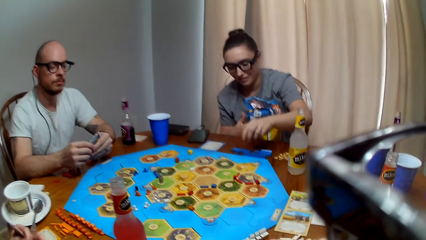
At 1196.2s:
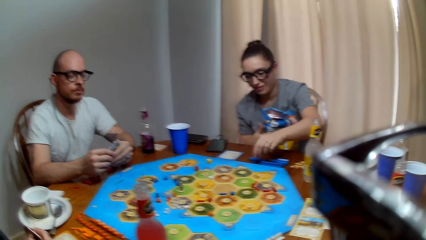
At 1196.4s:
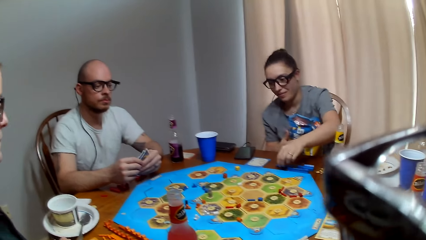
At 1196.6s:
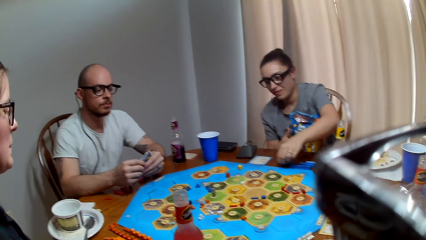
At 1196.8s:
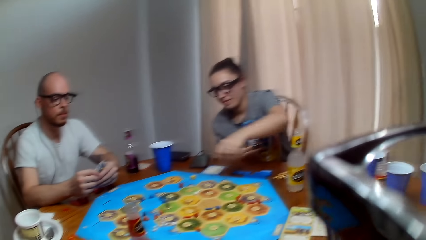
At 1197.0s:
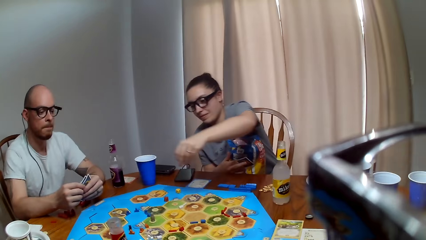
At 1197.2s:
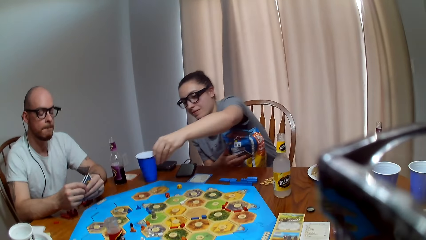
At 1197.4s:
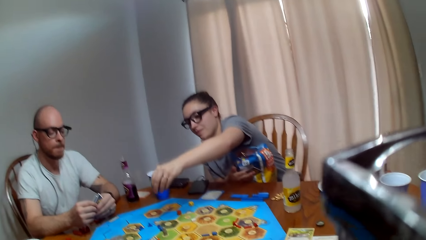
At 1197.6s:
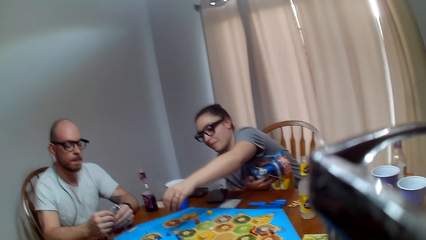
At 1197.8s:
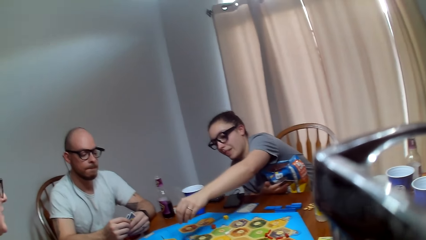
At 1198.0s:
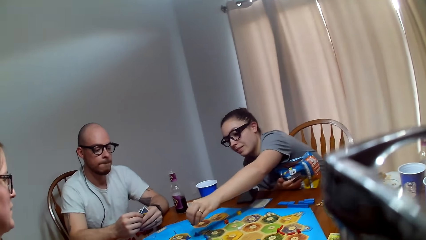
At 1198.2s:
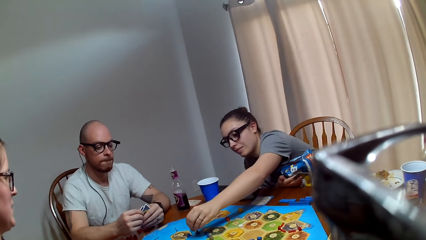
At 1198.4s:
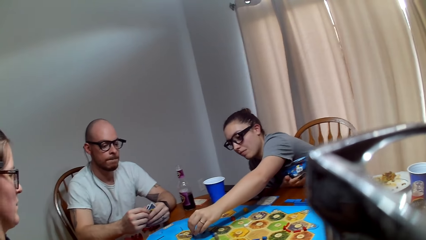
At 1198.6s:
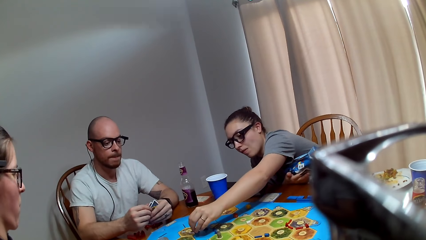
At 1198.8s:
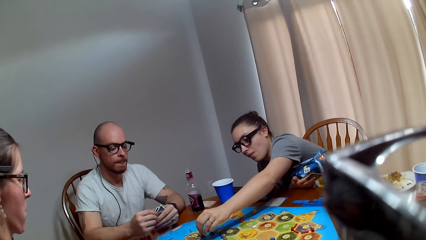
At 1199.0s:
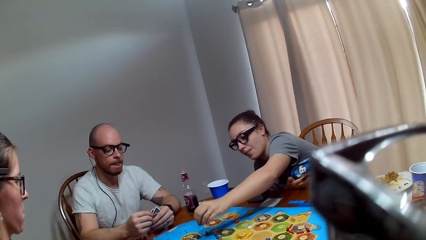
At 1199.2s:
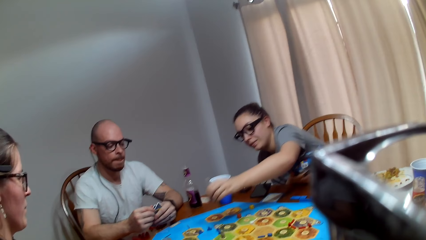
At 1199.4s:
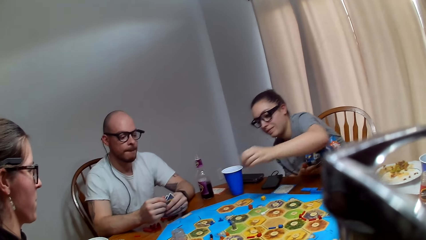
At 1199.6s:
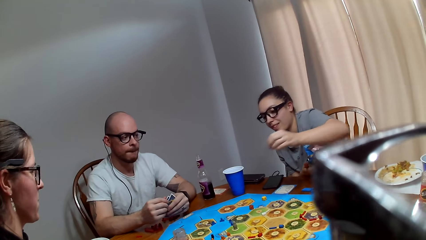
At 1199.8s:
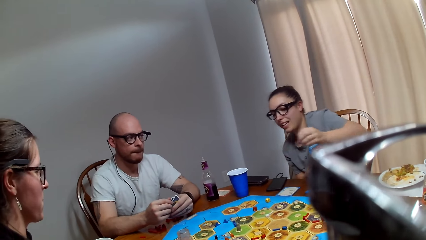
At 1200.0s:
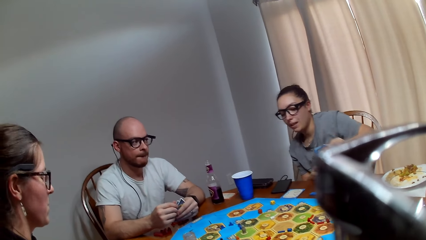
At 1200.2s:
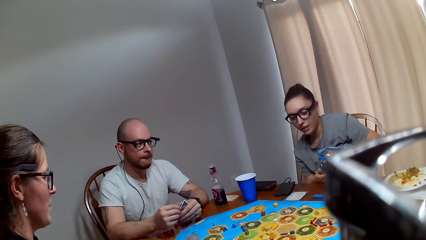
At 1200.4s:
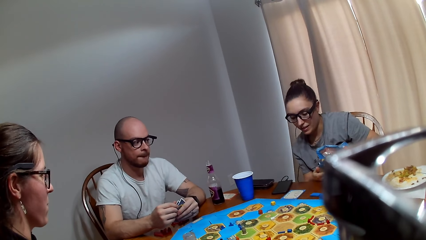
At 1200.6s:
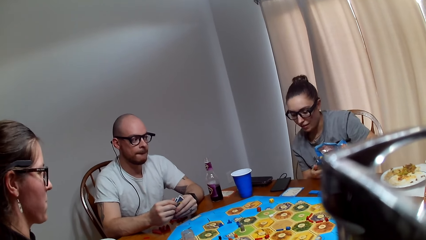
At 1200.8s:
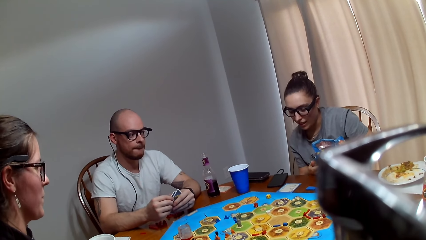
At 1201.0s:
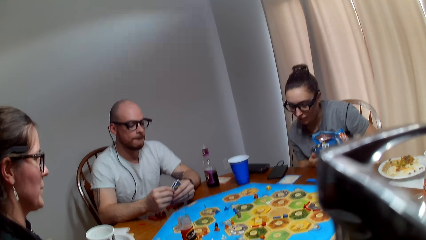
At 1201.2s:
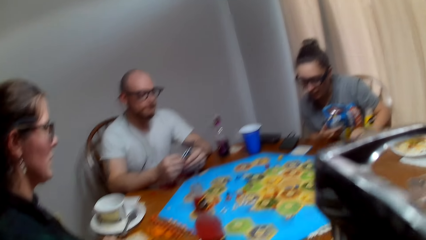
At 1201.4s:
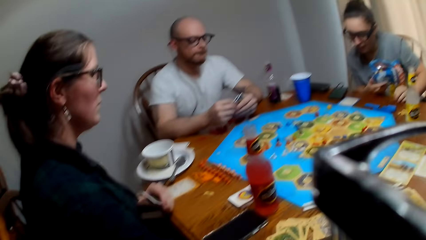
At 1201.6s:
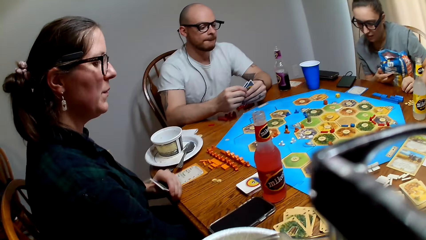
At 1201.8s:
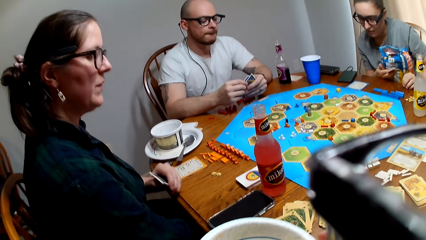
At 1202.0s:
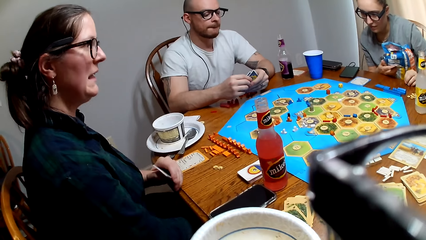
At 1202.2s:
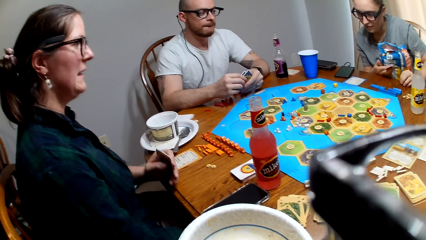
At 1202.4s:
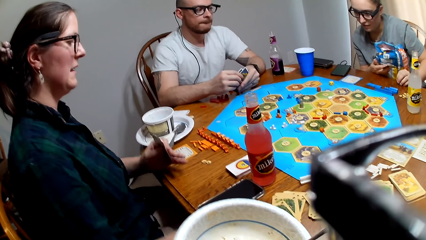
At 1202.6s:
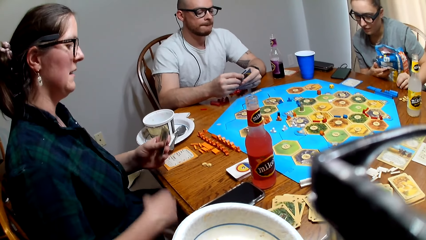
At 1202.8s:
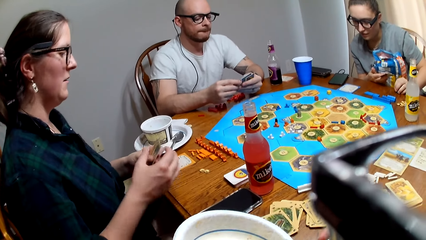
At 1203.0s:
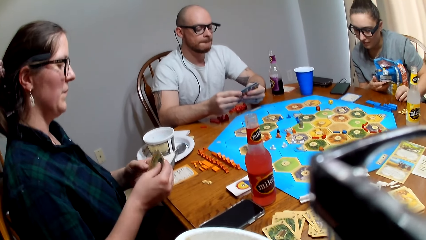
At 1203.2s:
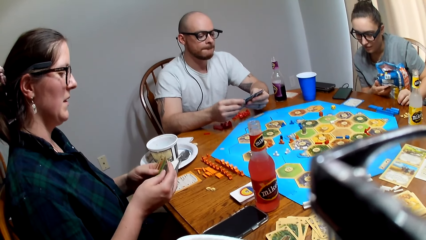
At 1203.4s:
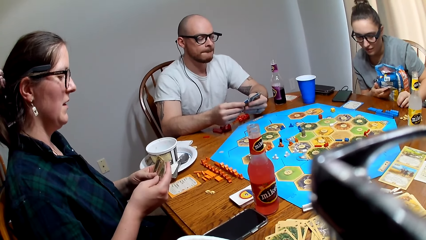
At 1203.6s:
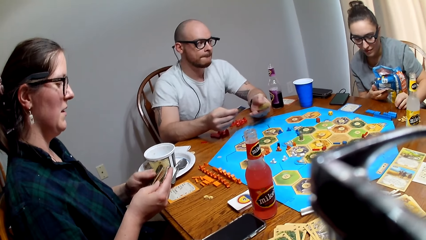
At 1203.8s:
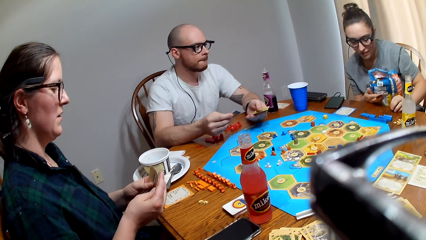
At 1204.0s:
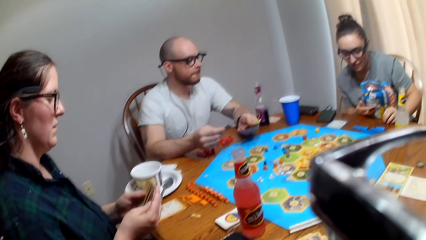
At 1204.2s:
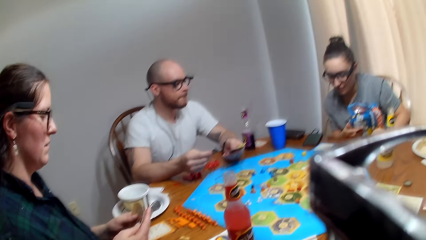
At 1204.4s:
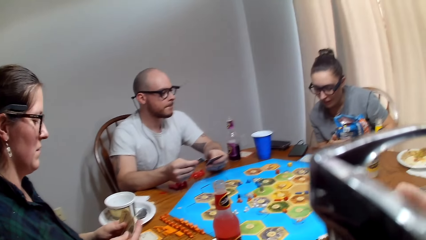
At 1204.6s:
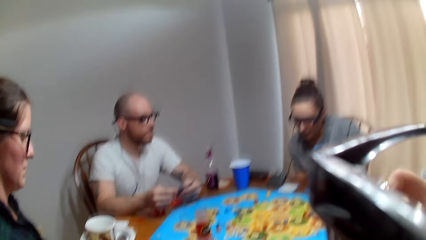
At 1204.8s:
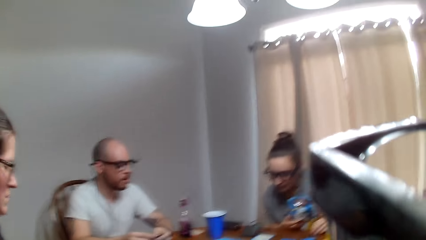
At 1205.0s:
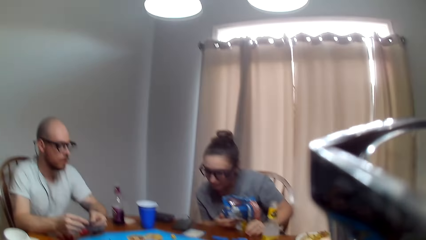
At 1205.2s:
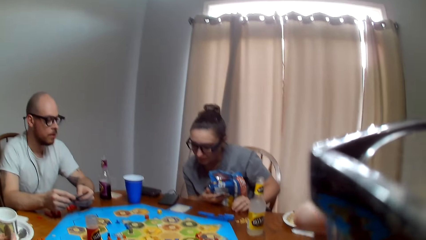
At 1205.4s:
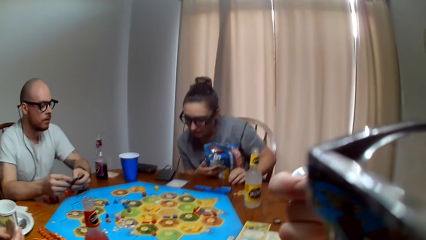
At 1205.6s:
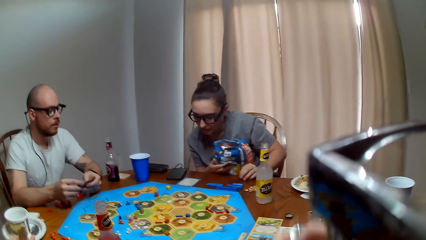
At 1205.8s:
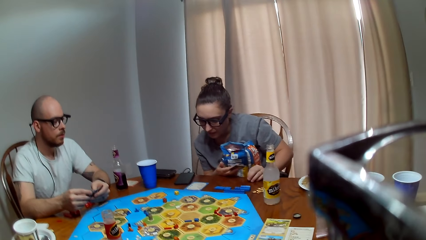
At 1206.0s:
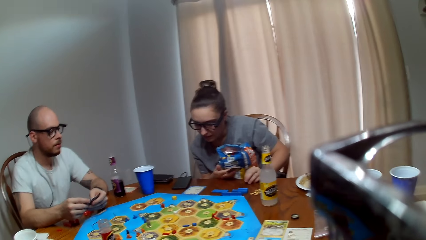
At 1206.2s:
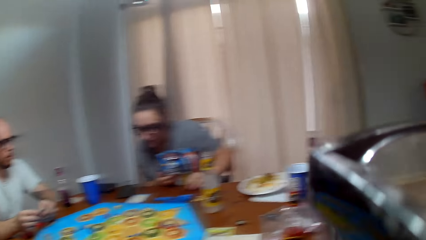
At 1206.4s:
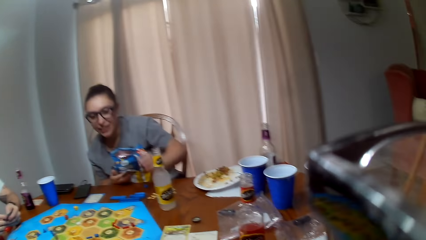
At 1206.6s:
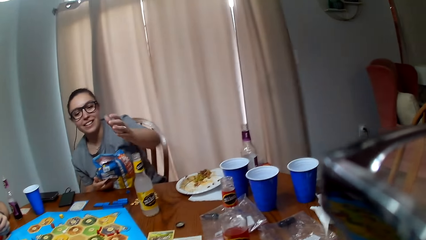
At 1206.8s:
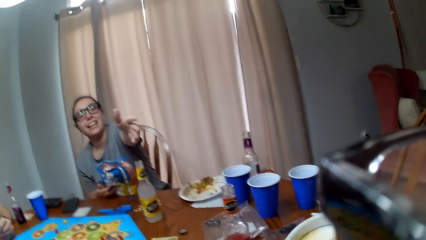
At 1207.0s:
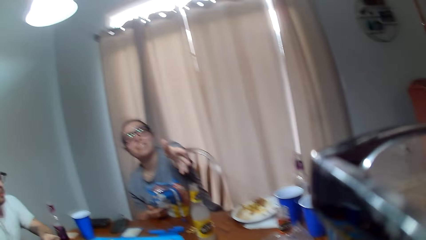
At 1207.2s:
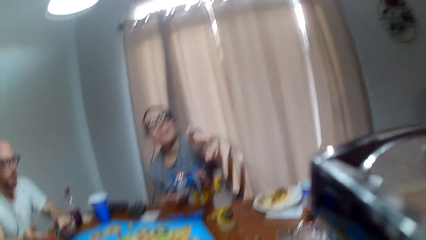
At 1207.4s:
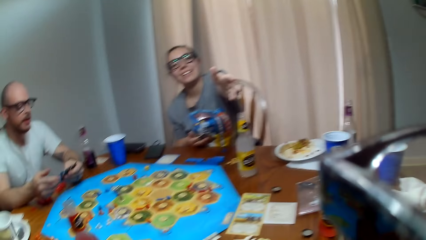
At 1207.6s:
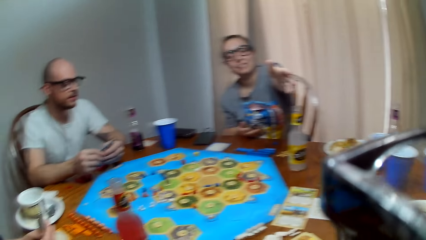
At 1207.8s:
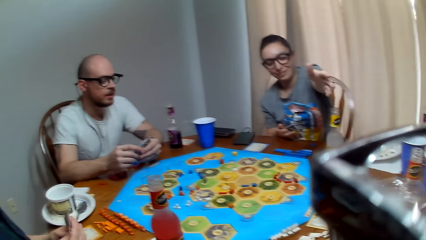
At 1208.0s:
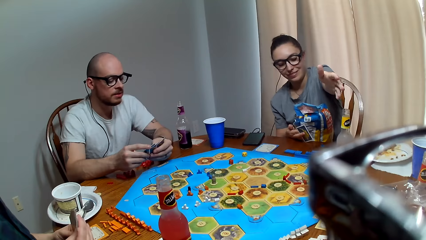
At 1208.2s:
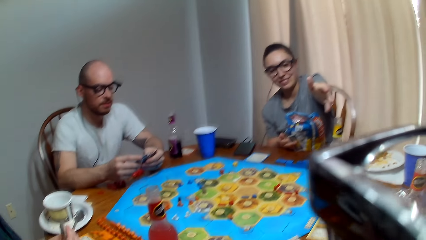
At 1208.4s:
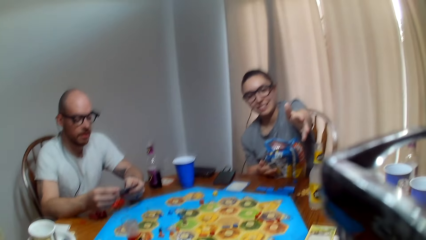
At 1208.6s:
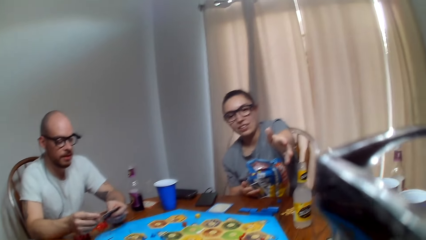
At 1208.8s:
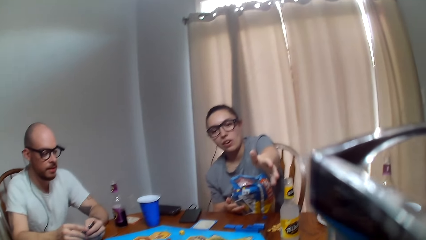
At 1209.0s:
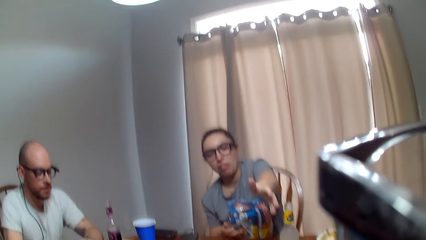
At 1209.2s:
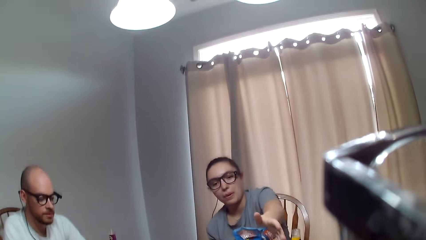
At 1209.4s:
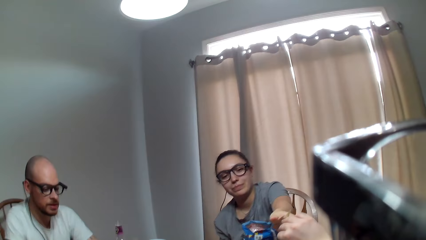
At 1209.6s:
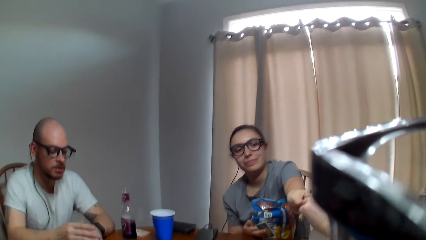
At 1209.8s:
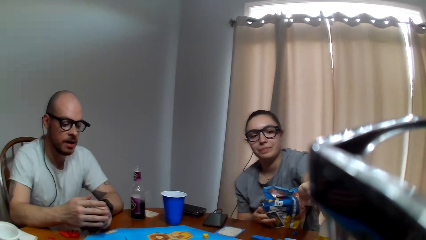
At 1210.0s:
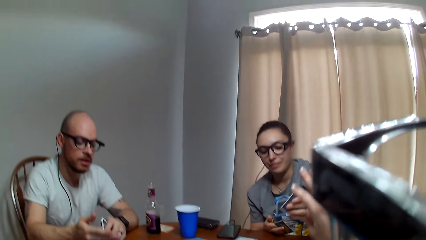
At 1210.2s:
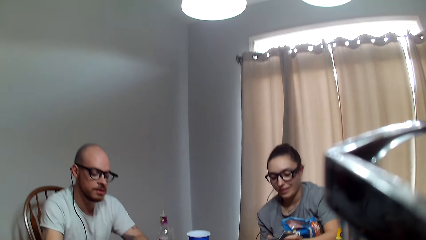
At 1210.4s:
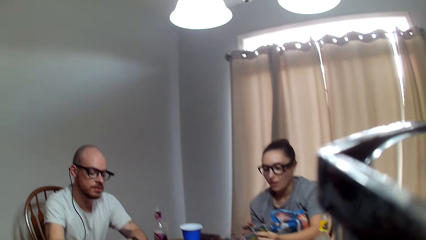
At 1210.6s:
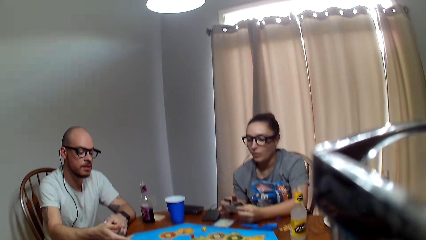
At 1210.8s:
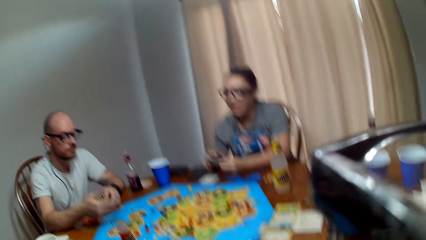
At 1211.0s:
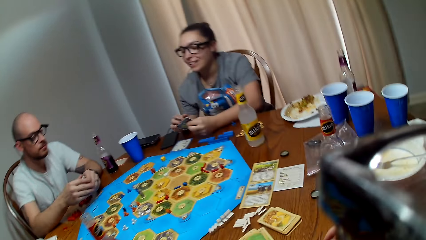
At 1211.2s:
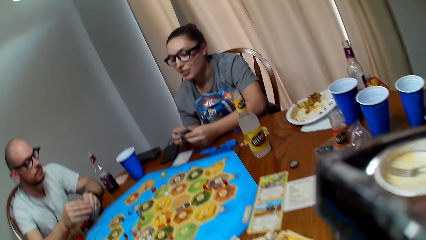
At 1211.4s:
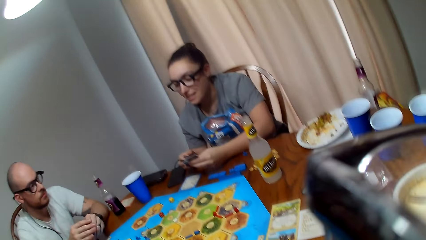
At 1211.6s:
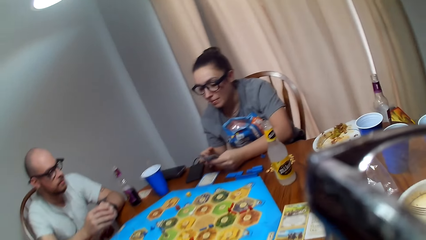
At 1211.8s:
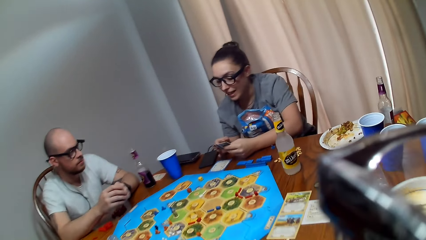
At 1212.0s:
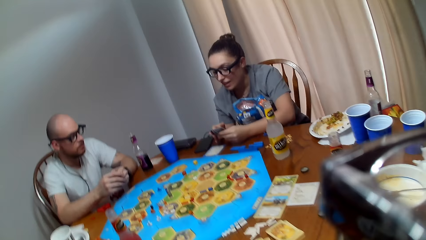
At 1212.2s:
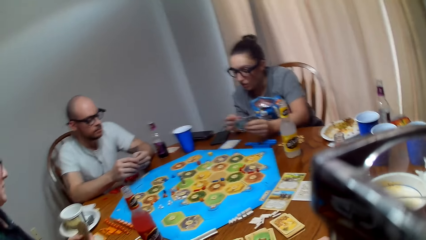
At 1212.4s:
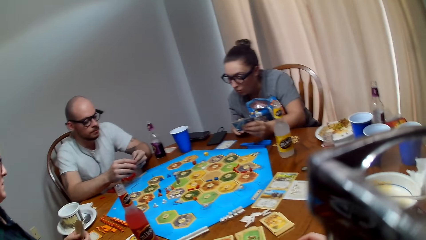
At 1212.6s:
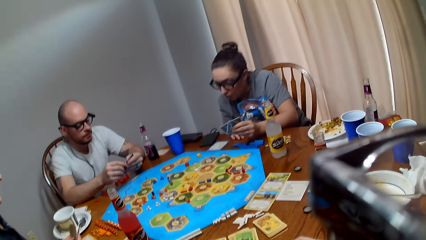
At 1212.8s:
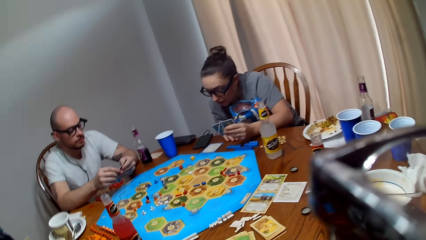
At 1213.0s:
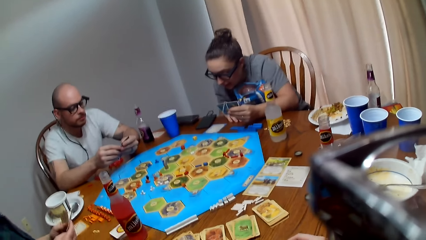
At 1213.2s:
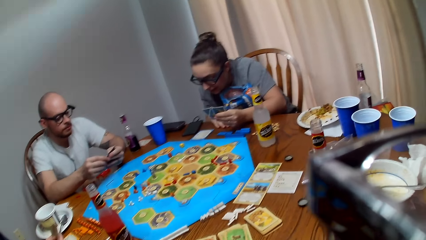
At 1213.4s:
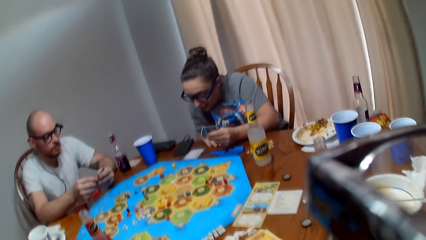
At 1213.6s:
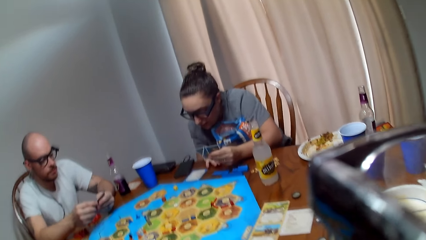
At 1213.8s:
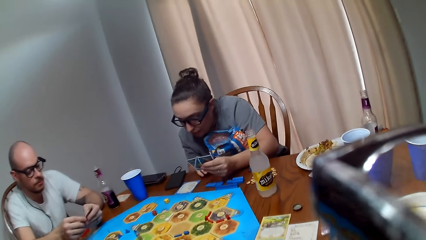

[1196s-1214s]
A woman picks a peg and places the peg on the board. The woman speaks. The camera wearer responds to the woman. Another woman shuffles her cards. The camera wearer talks to the first woman. They eat something. The first woman speaks to the camera wearer. A man speaks to the camera wearer. The first woman stretches out her hand. The camera wearer hands over a card to the first woman. The first woman speaks to the other woman.
